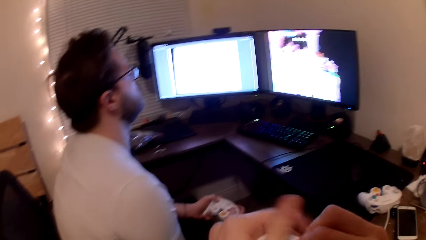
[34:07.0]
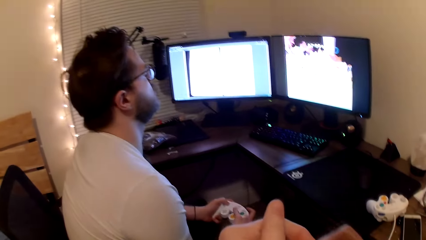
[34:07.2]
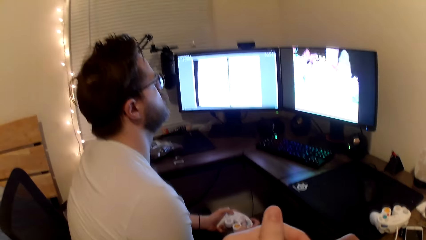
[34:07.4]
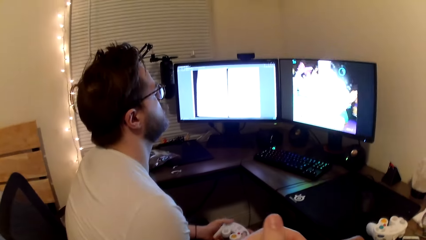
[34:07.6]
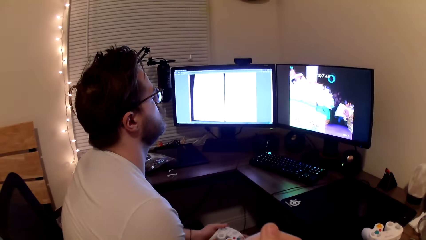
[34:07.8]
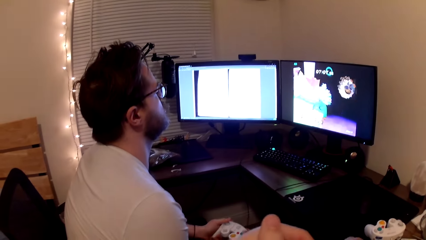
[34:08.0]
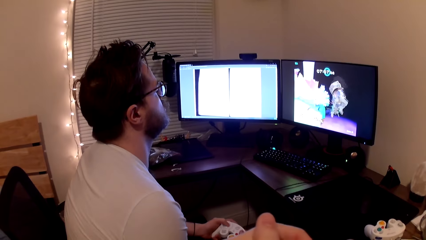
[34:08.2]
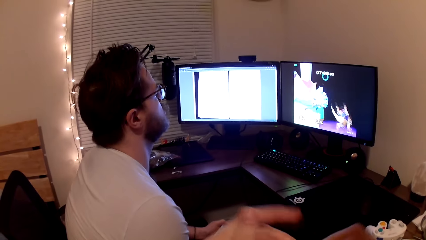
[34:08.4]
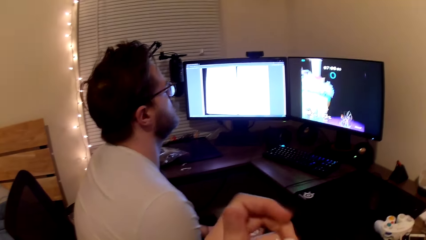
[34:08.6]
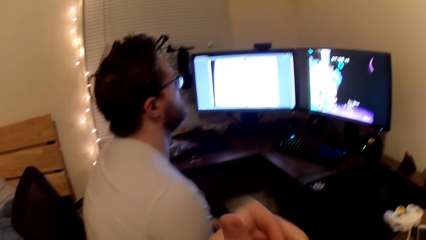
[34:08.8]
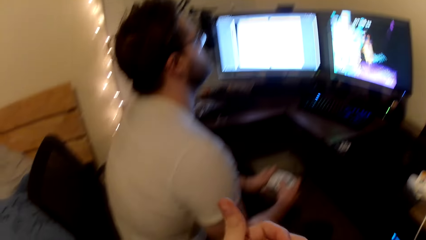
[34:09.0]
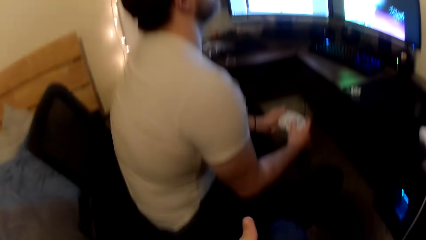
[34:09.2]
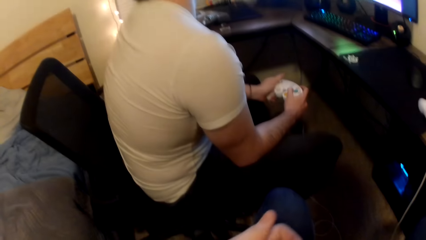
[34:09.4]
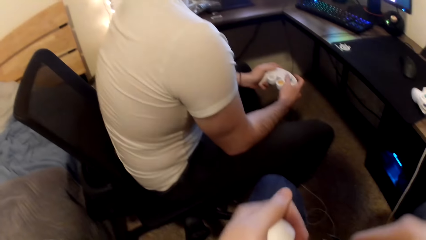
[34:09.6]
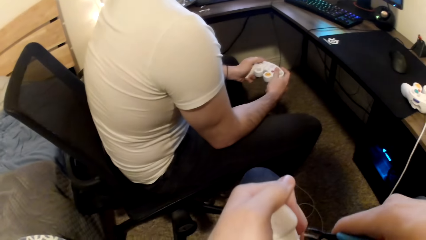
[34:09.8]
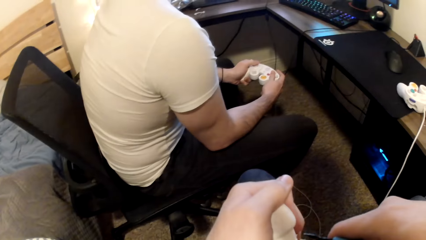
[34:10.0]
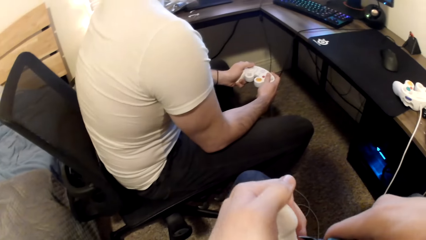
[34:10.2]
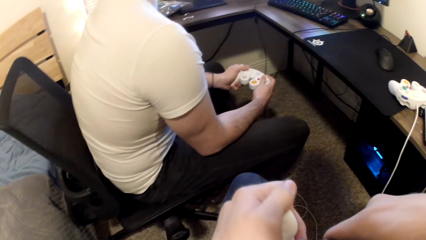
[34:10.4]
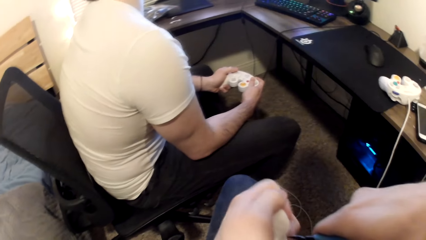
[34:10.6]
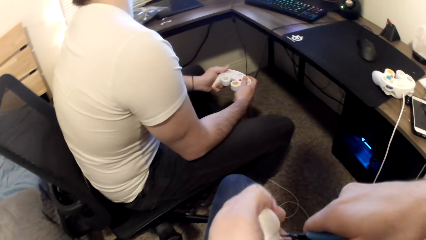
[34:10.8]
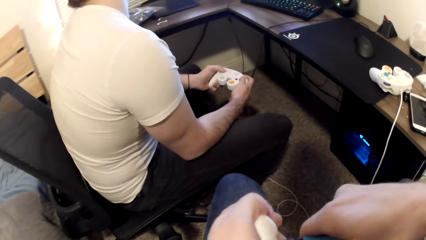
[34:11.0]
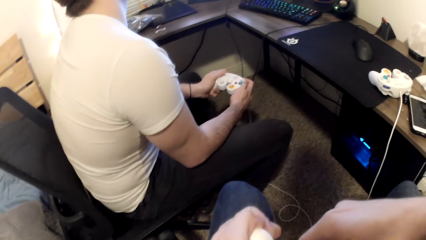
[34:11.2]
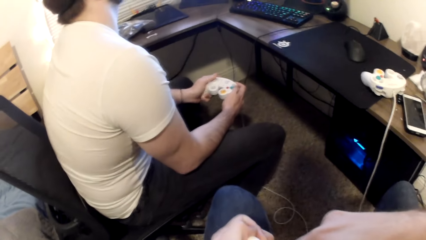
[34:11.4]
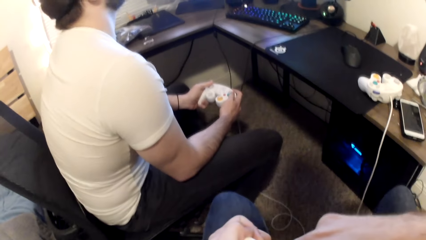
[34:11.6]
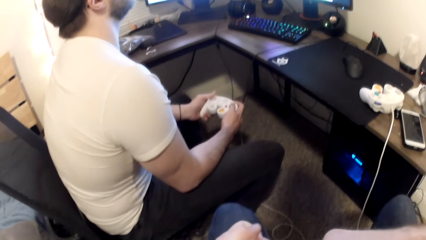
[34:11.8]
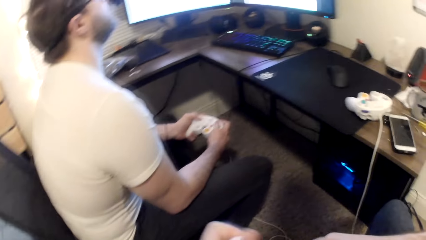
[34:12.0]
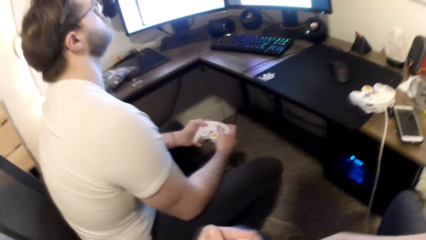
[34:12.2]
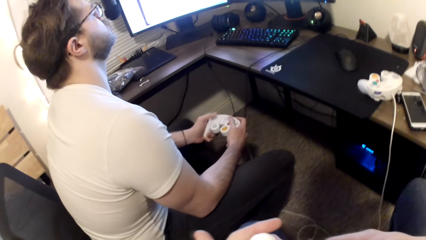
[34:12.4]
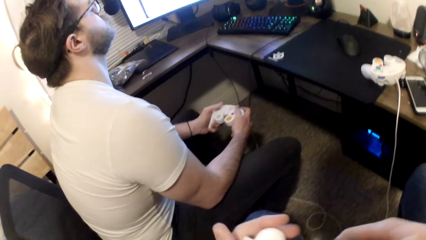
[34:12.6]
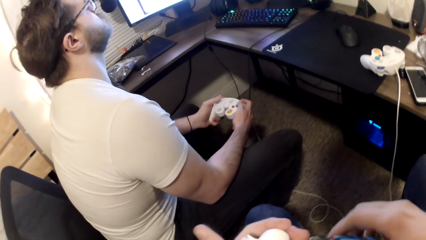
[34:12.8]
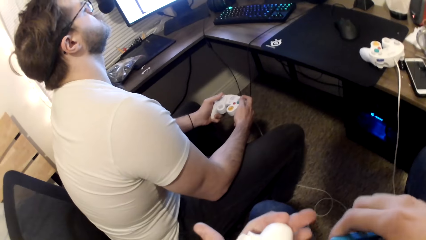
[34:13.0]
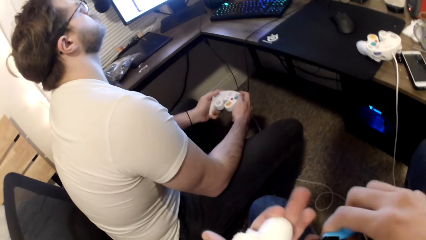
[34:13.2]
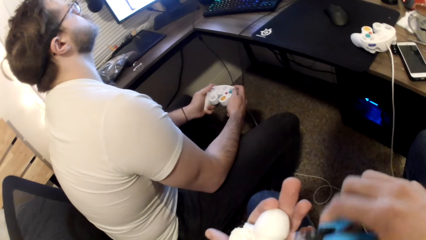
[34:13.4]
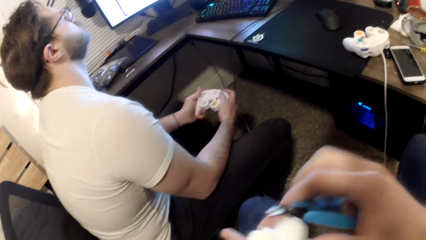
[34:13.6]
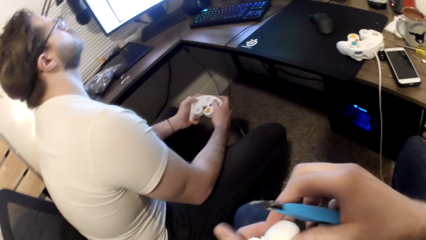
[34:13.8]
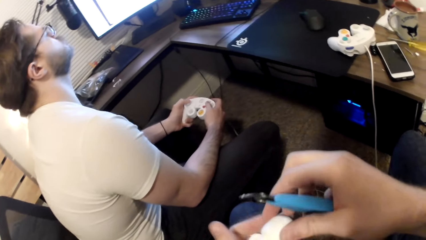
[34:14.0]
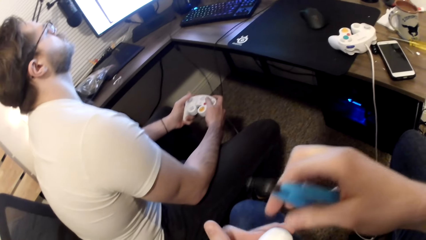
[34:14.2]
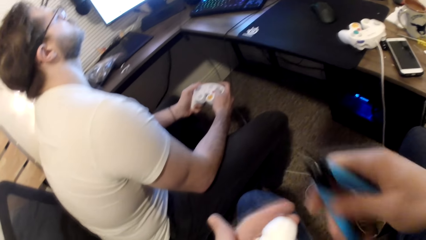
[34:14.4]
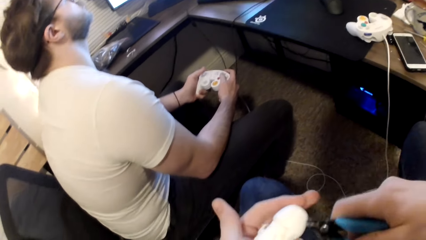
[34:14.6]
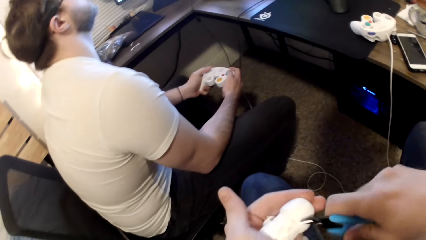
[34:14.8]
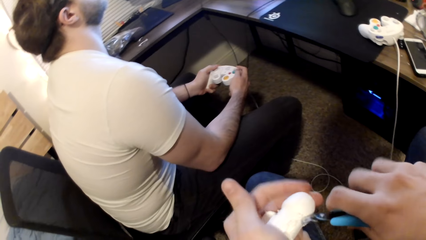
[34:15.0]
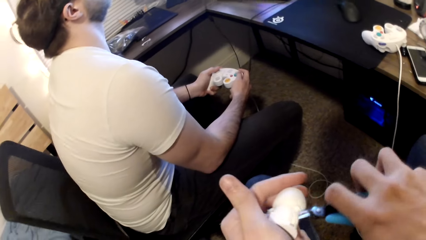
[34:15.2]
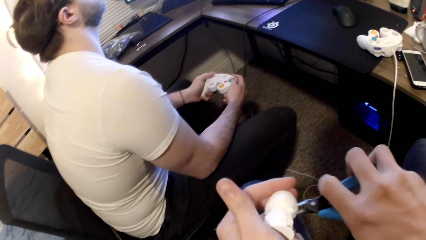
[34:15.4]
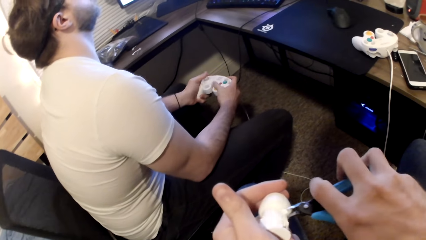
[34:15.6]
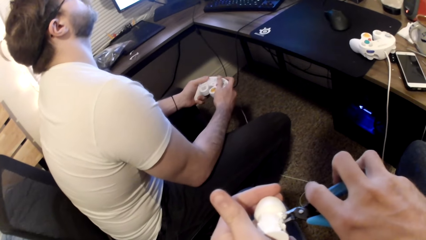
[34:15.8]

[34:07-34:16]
The camera wearer fixes something.

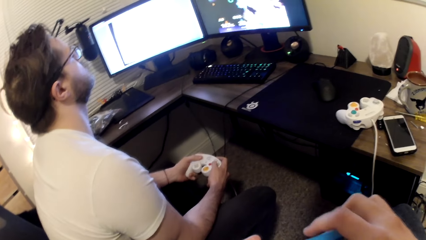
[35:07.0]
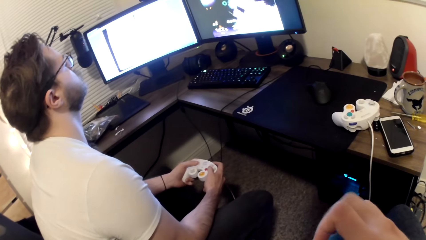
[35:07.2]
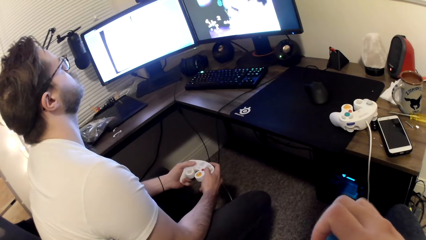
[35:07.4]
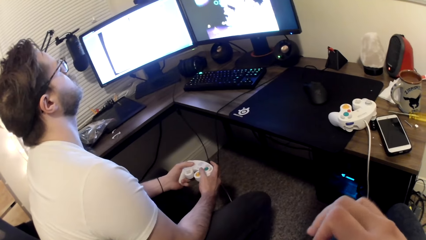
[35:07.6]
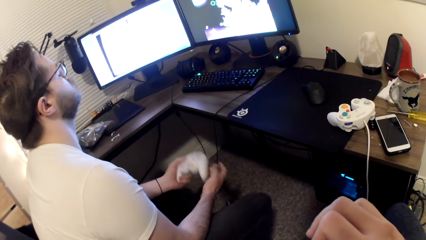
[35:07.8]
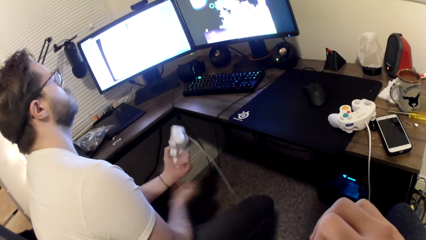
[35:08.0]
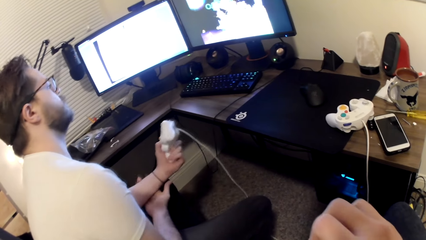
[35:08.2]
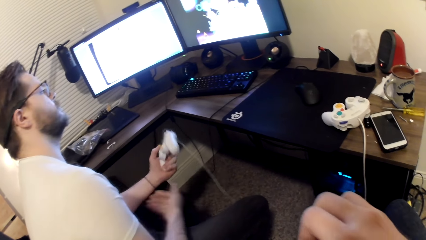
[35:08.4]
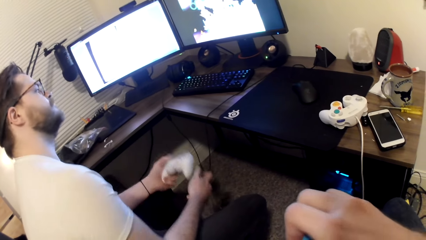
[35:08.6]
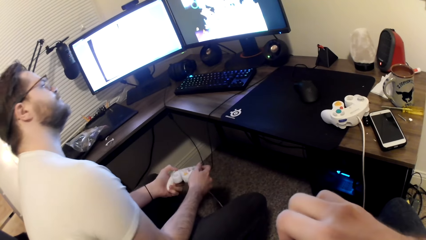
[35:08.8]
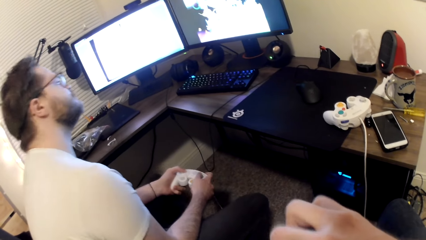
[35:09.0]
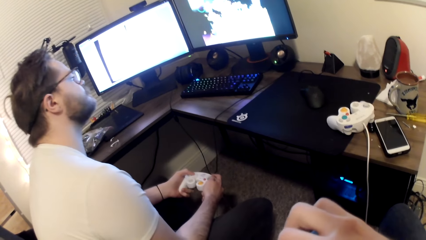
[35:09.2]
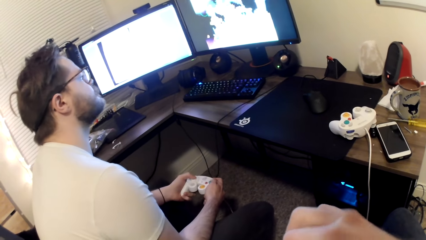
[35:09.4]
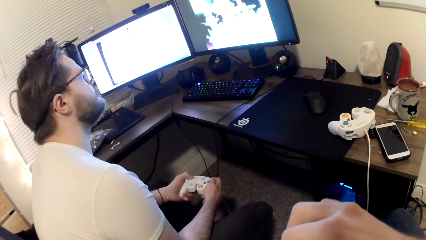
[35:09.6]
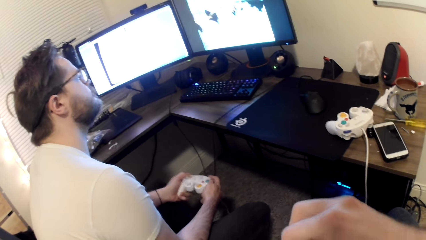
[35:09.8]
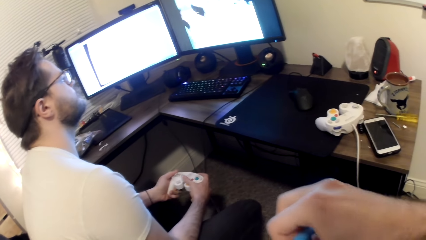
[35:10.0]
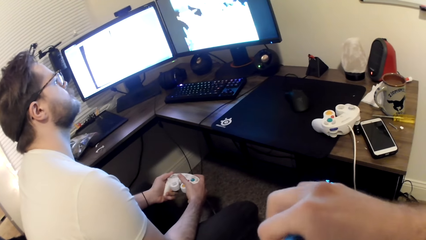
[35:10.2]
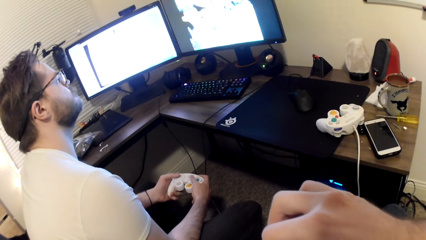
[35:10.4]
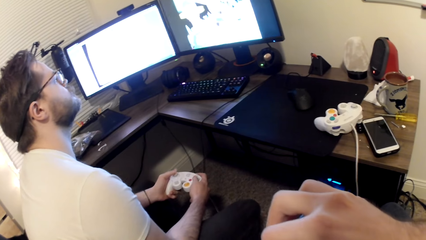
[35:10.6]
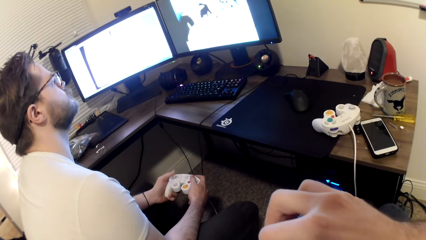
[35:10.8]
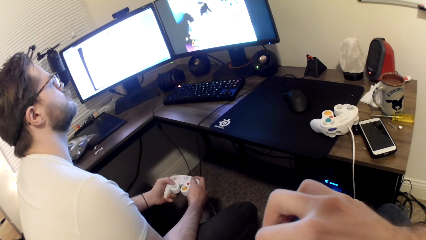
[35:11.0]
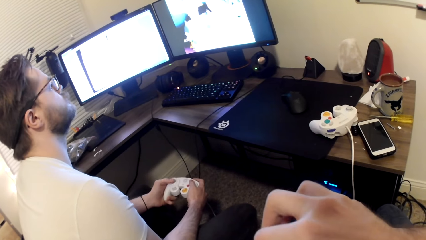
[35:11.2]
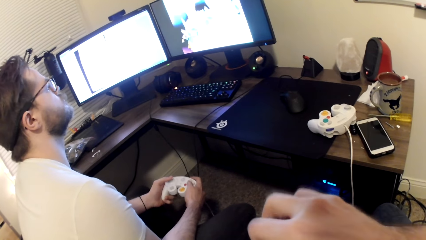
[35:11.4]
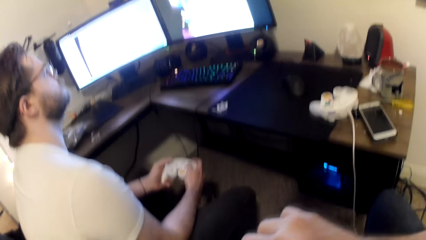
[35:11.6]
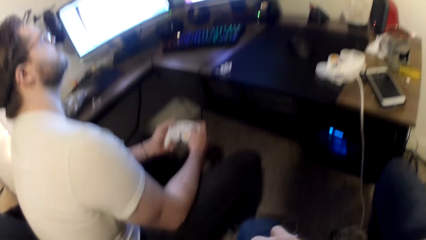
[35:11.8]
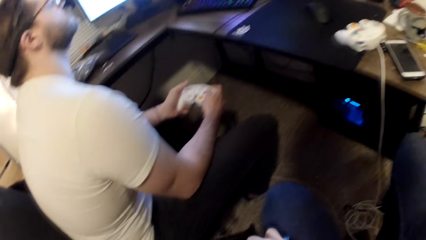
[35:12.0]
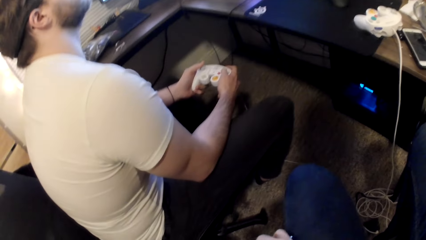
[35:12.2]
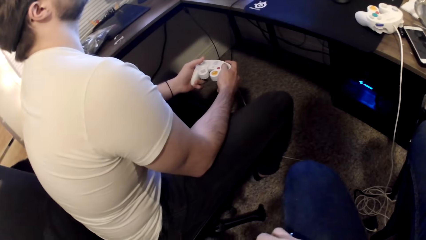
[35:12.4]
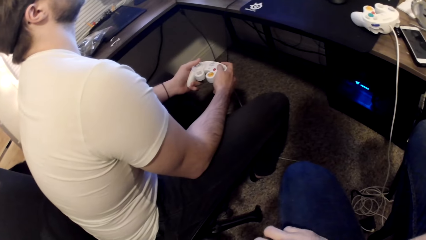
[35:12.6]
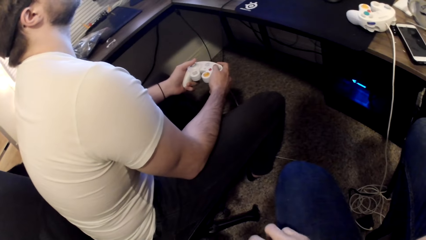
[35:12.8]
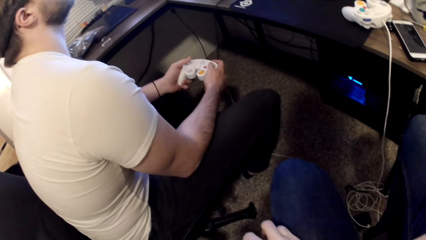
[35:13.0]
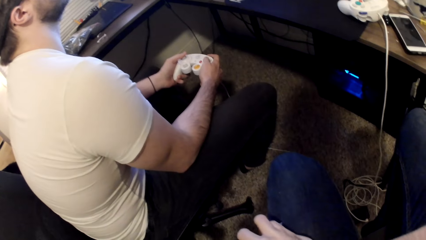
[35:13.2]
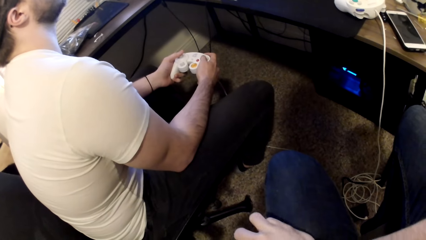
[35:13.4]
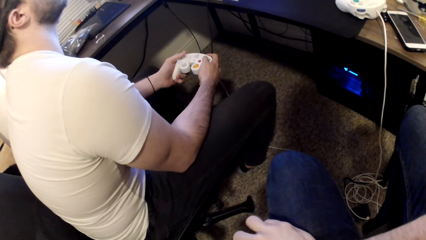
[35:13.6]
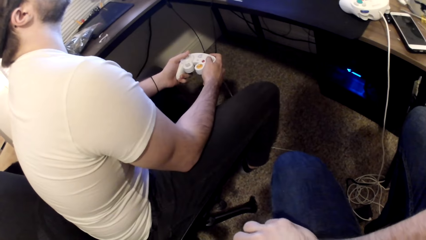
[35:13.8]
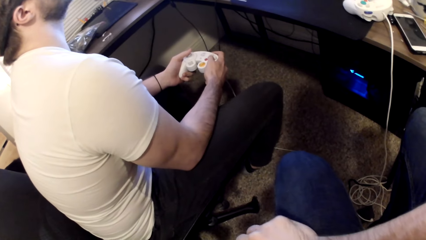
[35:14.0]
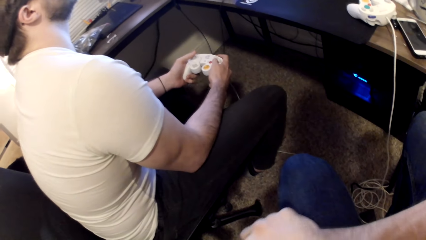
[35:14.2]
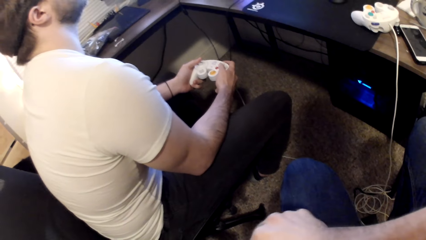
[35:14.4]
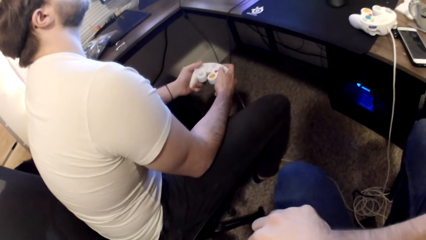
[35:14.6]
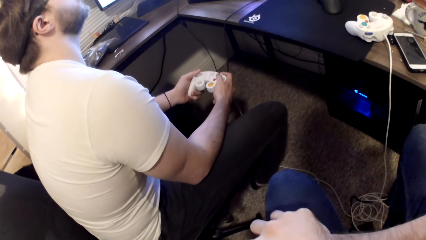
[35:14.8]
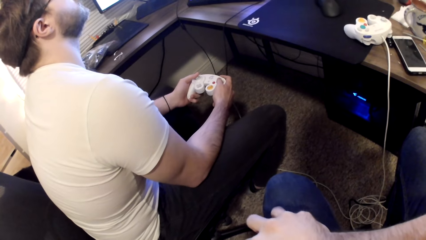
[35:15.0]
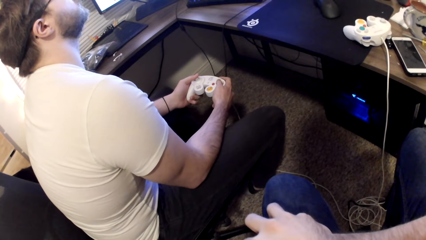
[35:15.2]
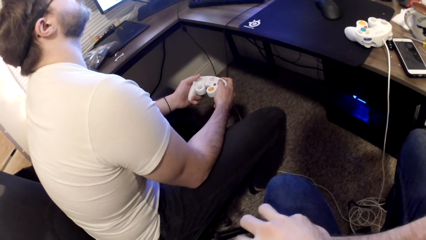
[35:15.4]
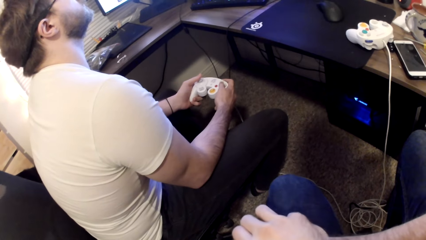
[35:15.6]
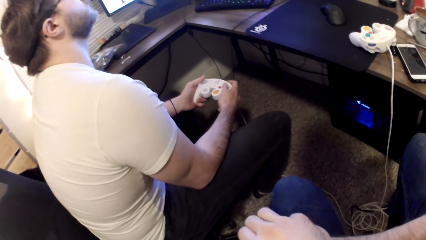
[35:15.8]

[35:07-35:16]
A man touches his left hand. The camera wearer fixes something.
